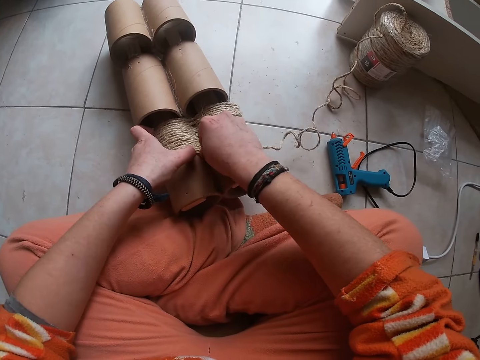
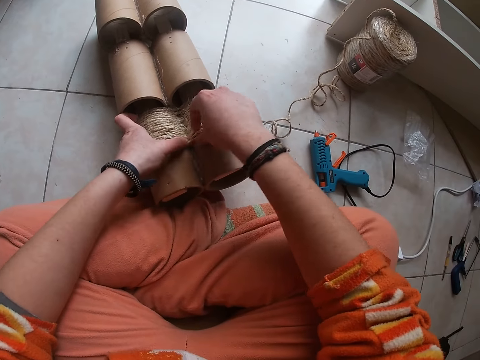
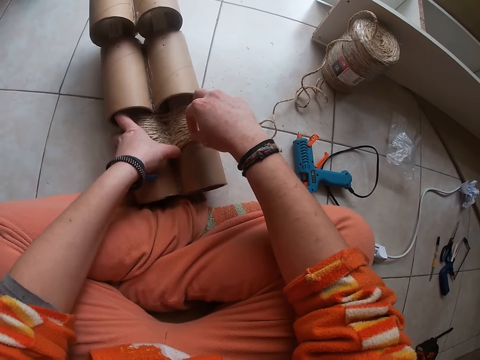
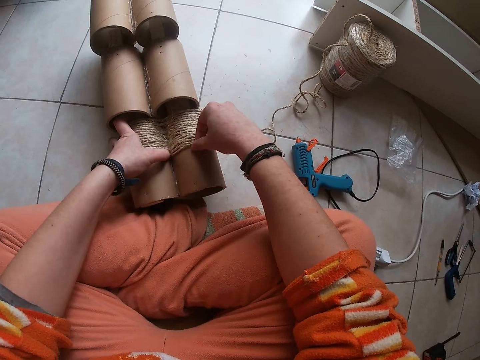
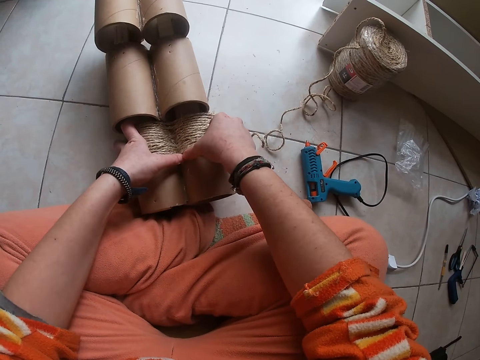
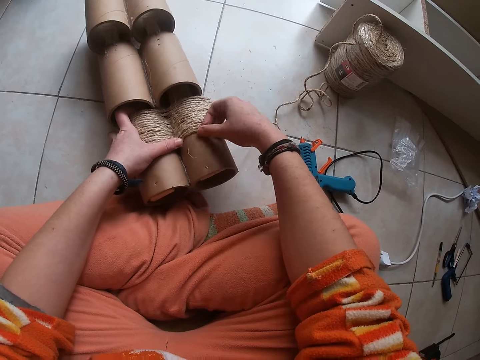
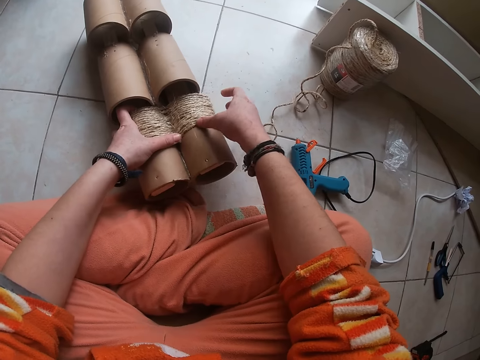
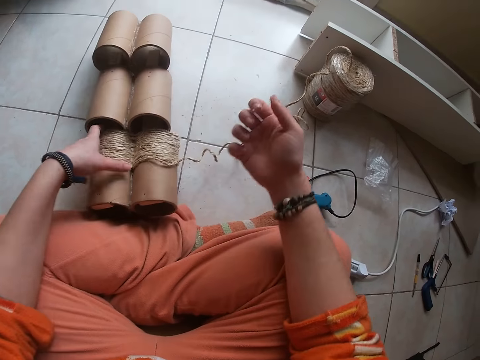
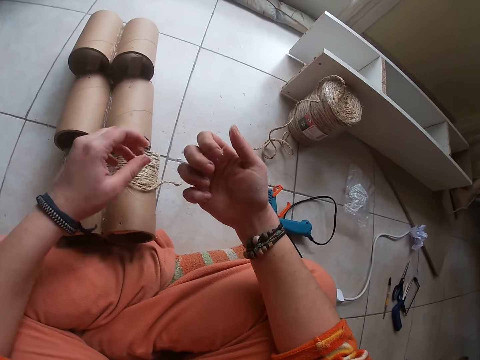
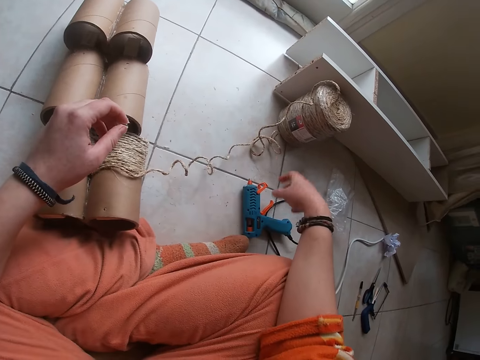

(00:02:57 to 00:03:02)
The camera wearer stares at his fingers.

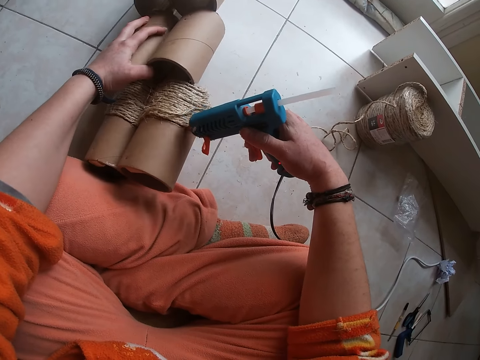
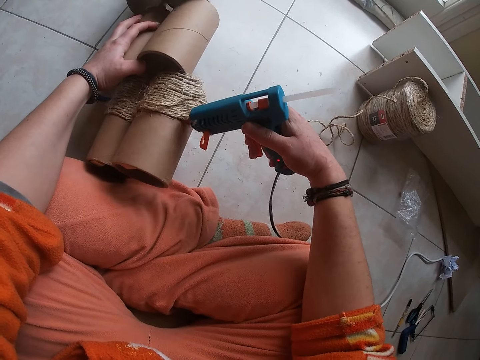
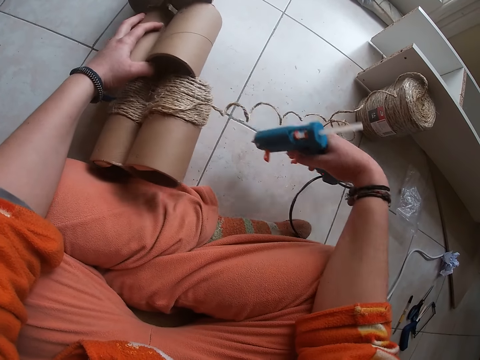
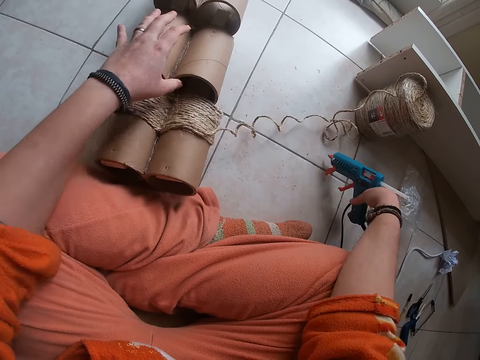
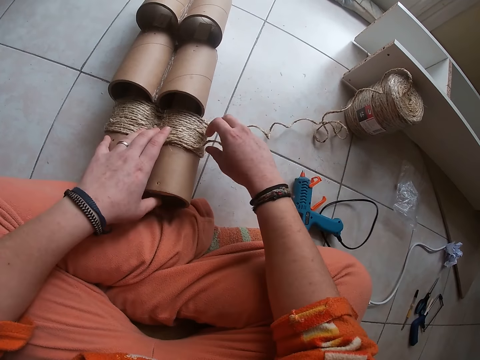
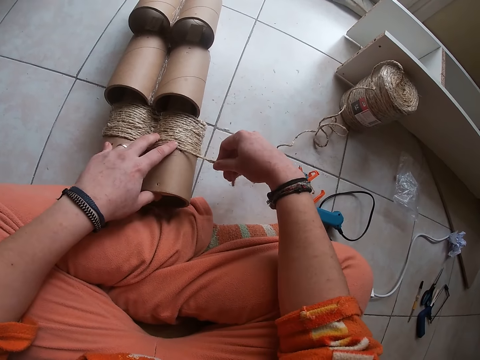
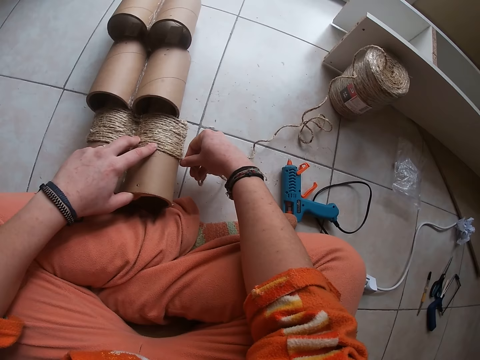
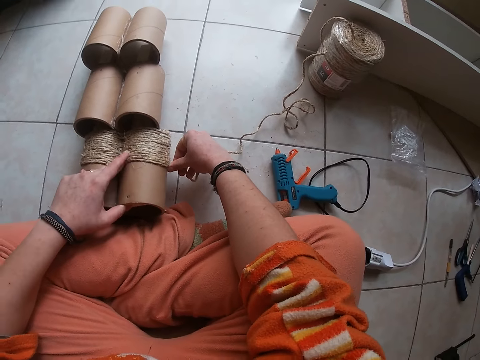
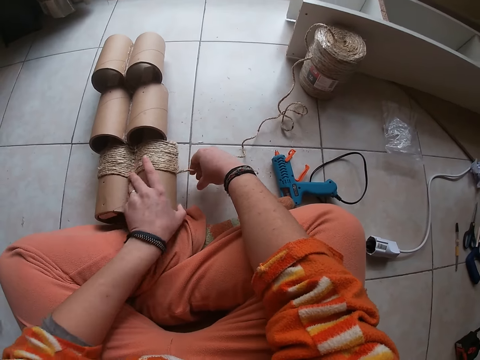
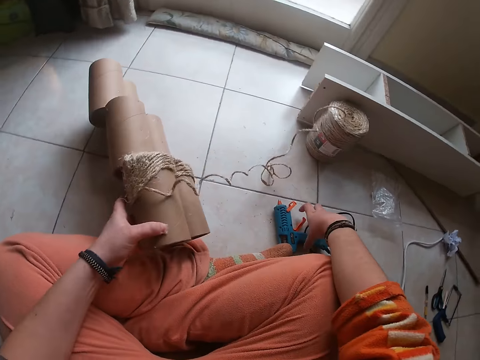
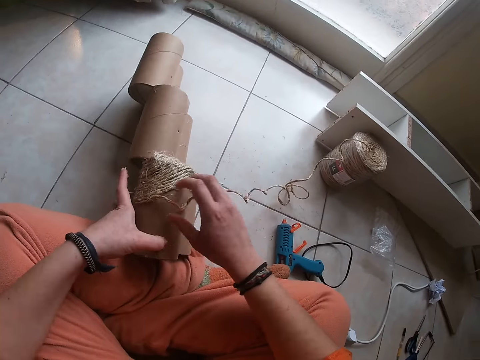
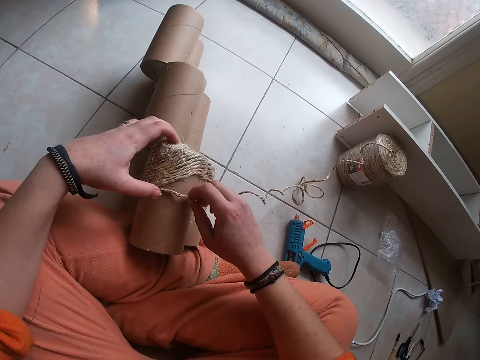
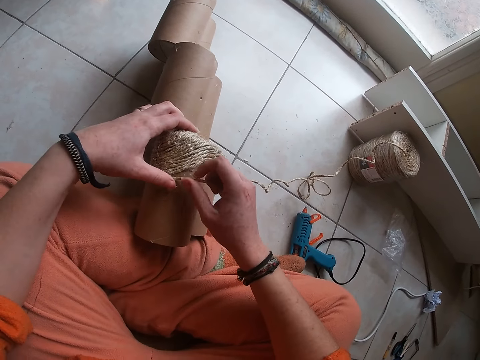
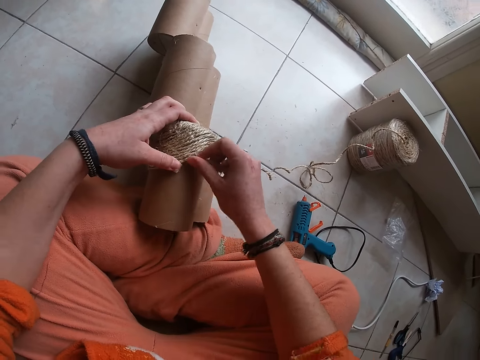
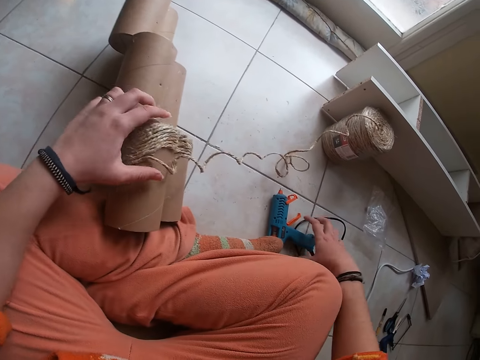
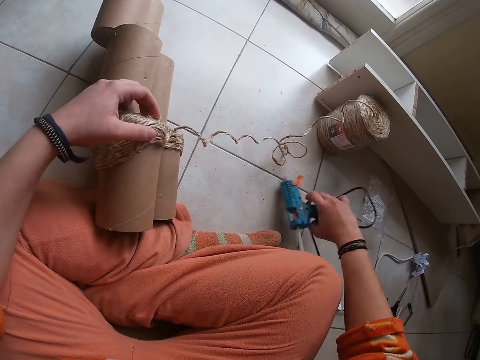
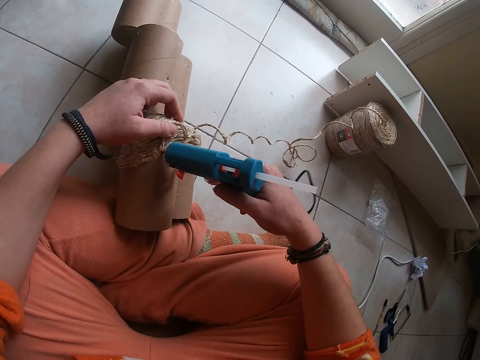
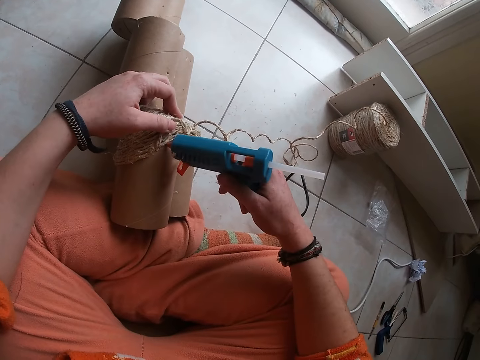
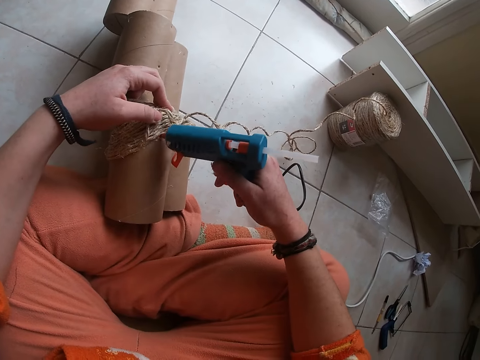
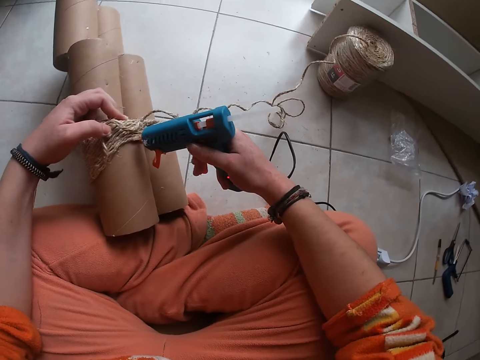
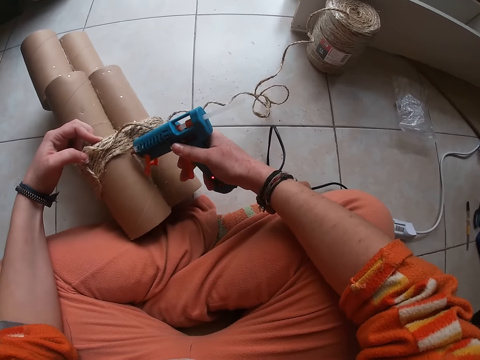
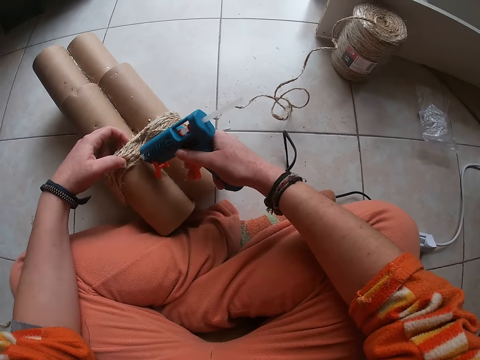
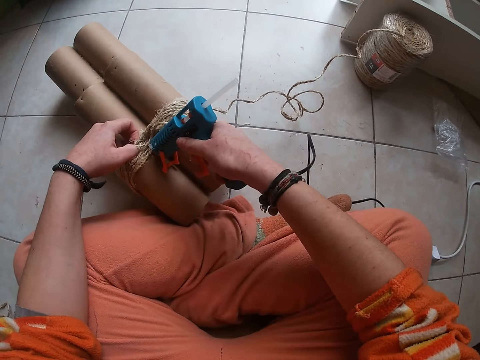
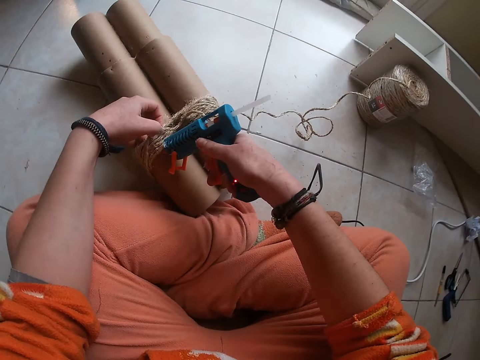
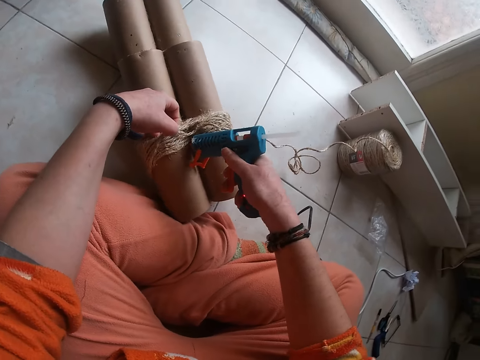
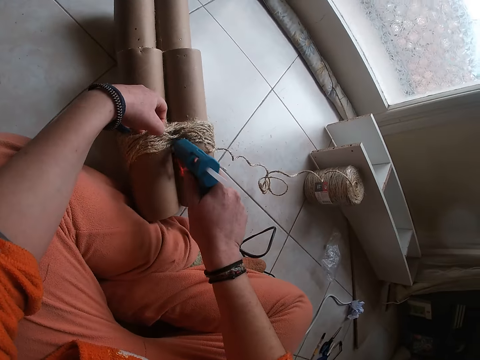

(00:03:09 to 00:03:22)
The camera wearer drops the hot glue gun on the floor with her right hand. She attaches the thread in the glue on the craft or structure. She presses the wires on the craft with her fingers. She takes the craft from the floor with her left hand. She turns the structure on the floor. She stretches her hand to the glue gun on the floor and stretches her hand back to the structure. She presses the wires on the craft with her fingers. She attaches the thread in the glue on the structure. She picks up the hot glue gun on the floor with her right hand. She applies glue on the craft with the hot glue gun in her right hand. She slides the craft to the floor with her left hand.

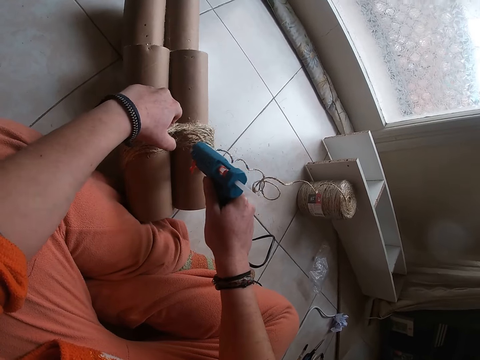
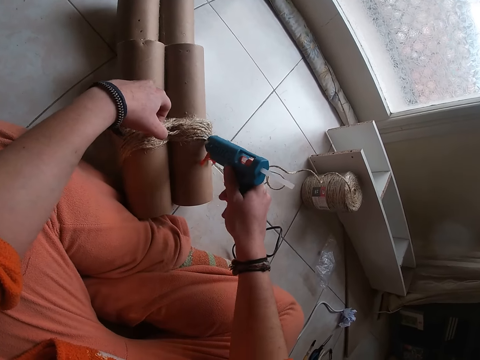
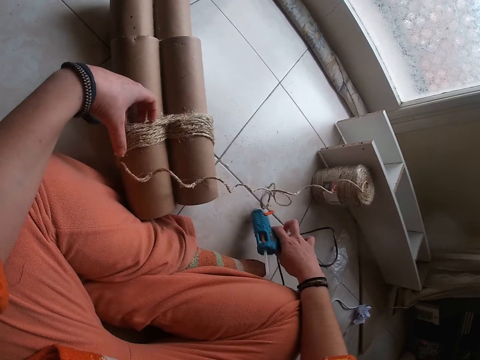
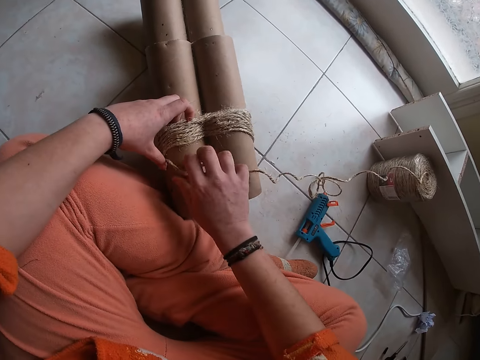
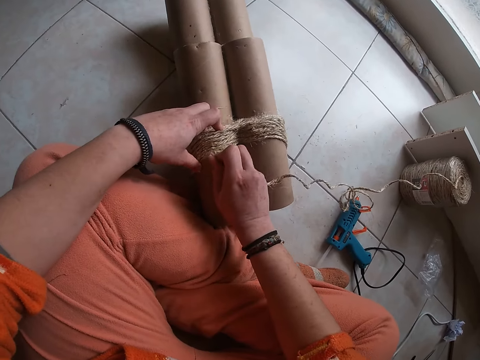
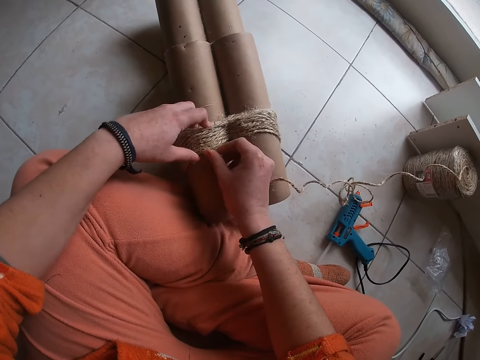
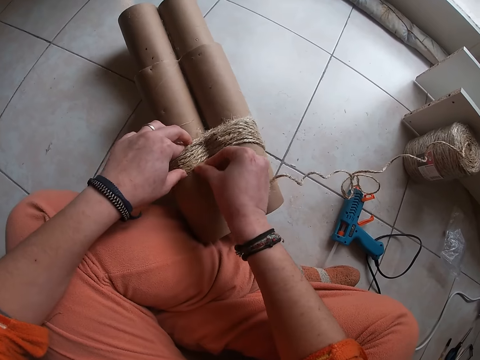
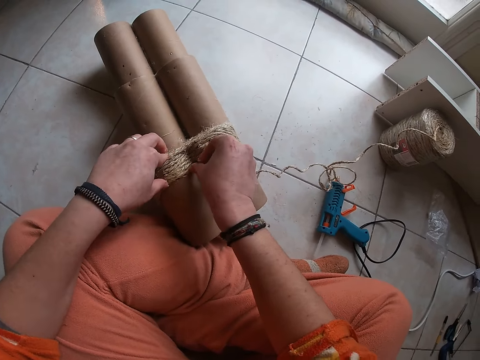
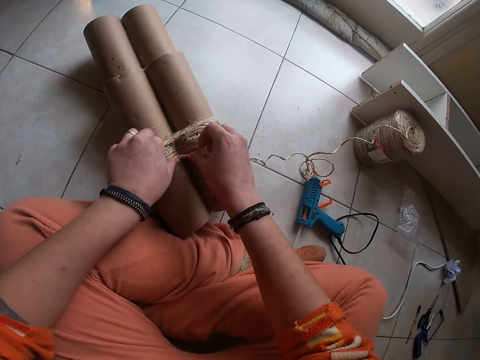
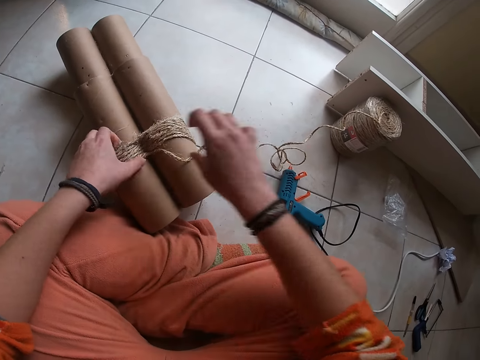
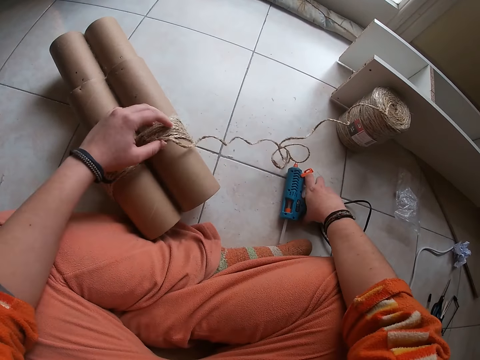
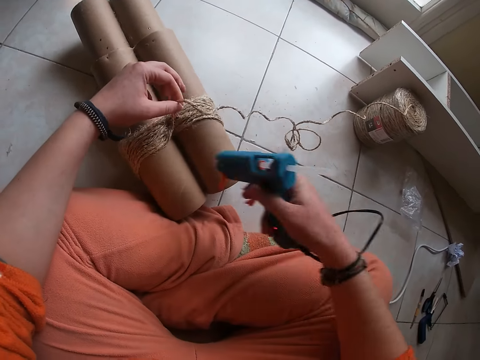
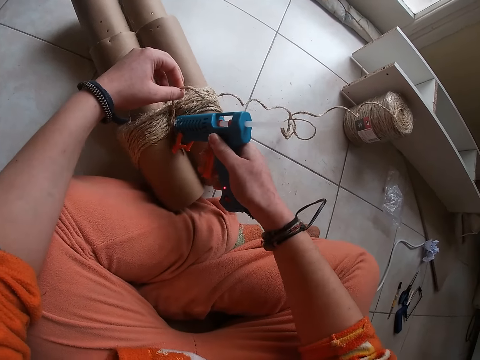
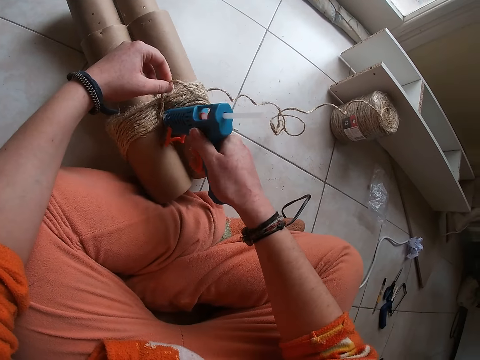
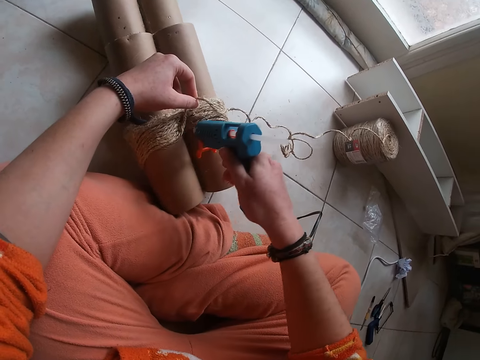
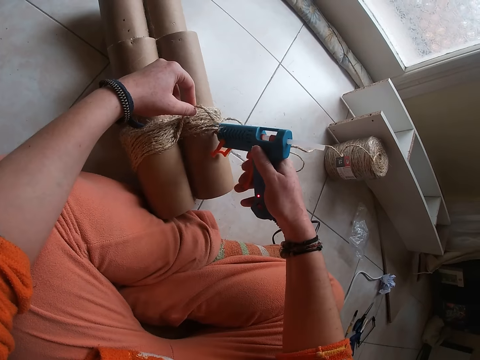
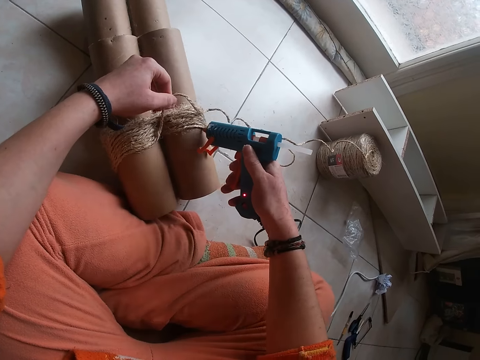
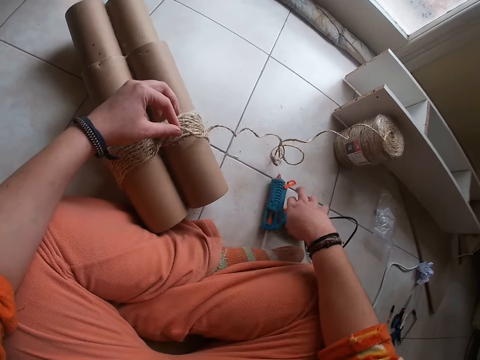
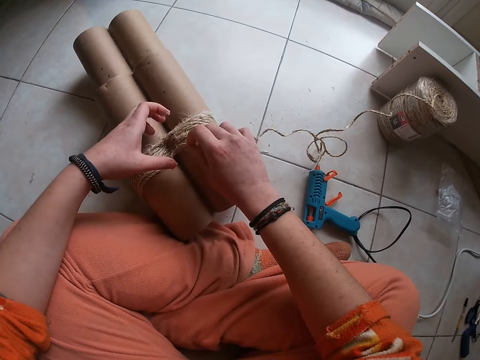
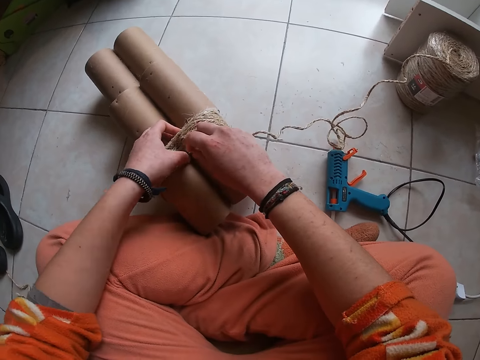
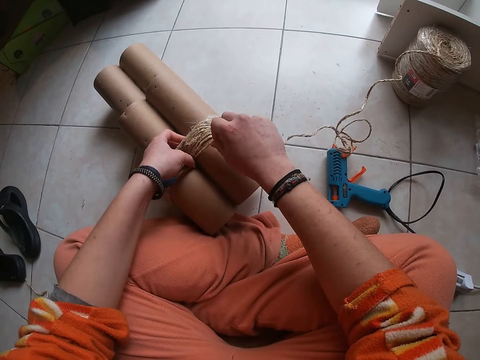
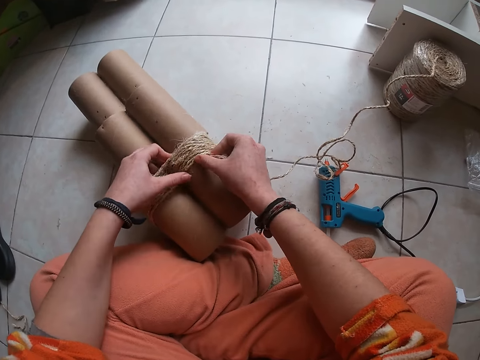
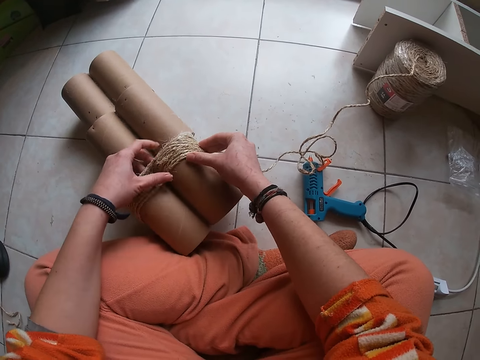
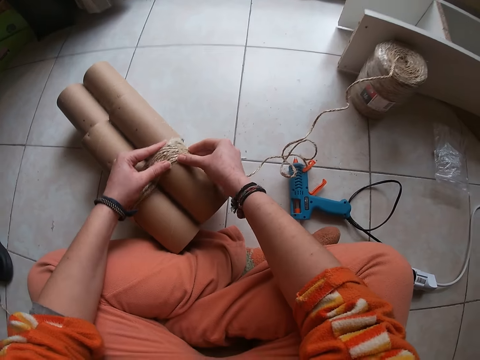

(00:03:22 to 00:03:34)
The camera wearer drops the hot glue gun on the floor with her right hand. She attaches thread in glue on a structure. She presses the wires on the craft with her fingers. She picks up the hot glue gun from the floor with her right hand. She applies glue on the craft with the hot glue gun in her right hand. She drops the hot glue gun on the floor with her right hand. She attaches the thread in glue on the structure. She presses the wires on the craft with her fingers.
